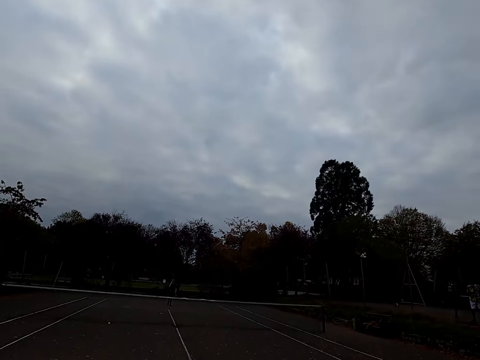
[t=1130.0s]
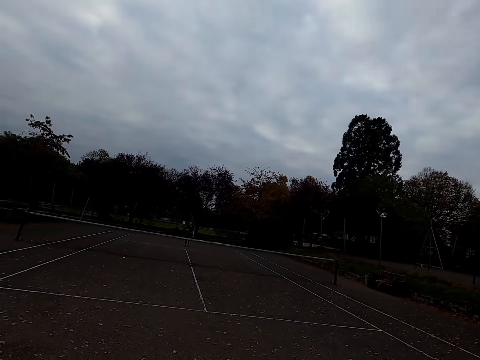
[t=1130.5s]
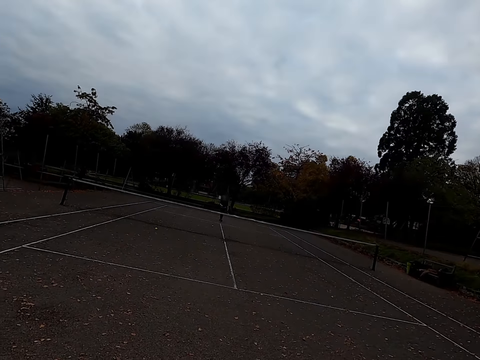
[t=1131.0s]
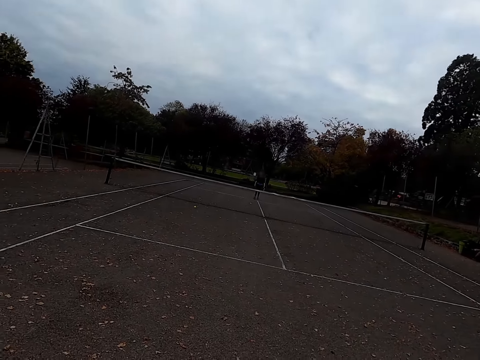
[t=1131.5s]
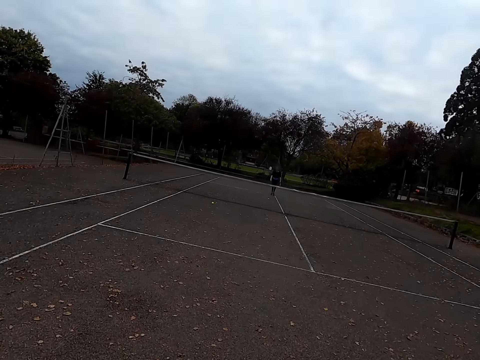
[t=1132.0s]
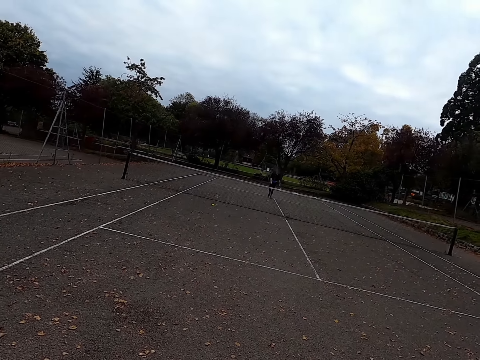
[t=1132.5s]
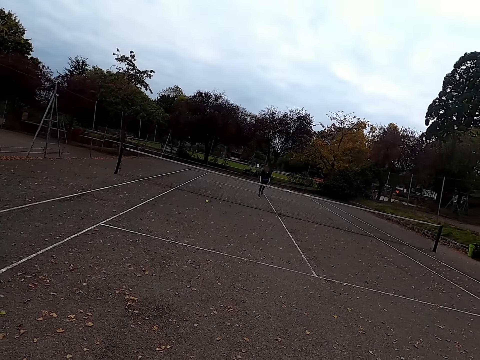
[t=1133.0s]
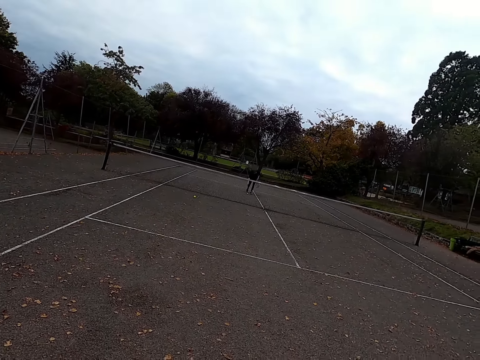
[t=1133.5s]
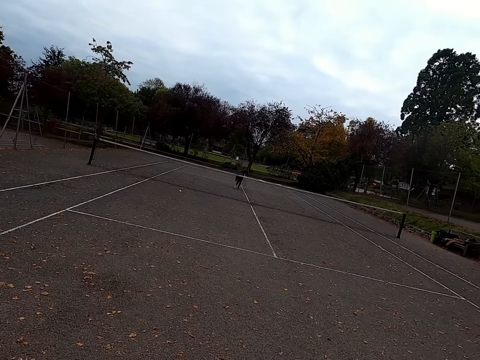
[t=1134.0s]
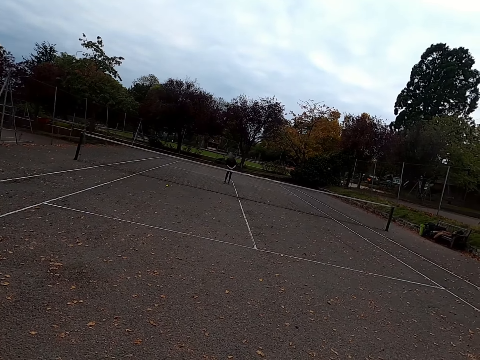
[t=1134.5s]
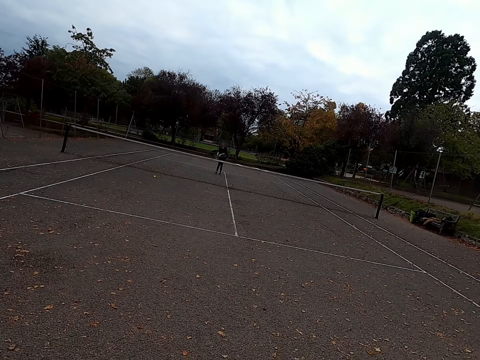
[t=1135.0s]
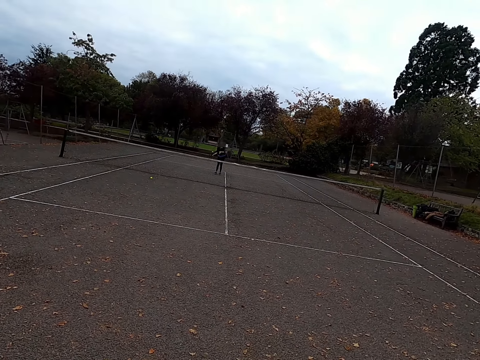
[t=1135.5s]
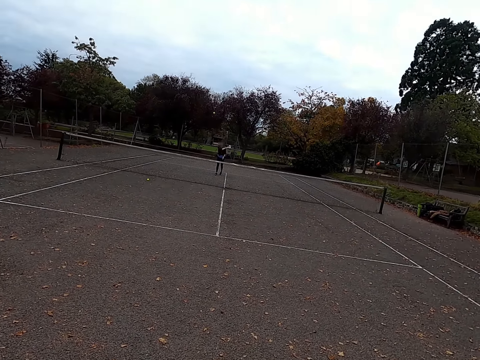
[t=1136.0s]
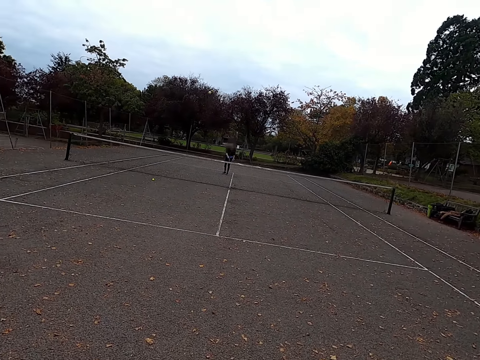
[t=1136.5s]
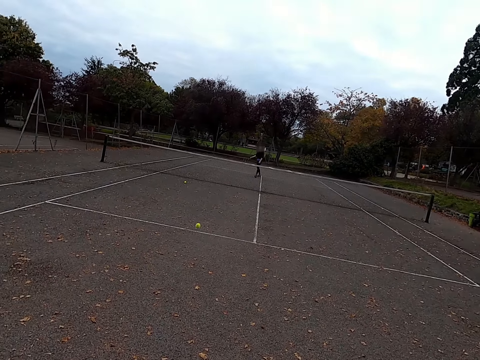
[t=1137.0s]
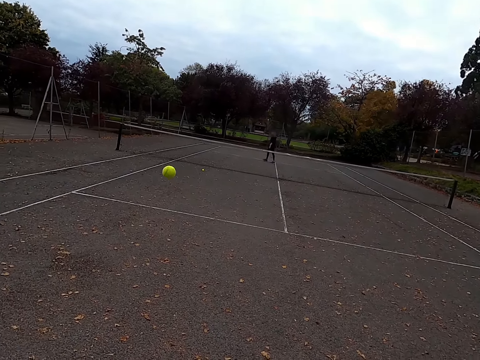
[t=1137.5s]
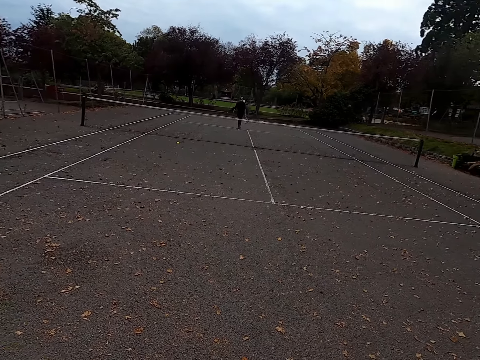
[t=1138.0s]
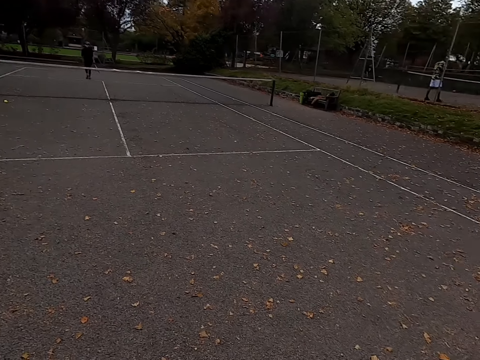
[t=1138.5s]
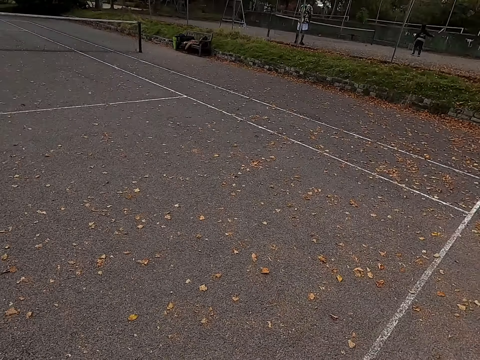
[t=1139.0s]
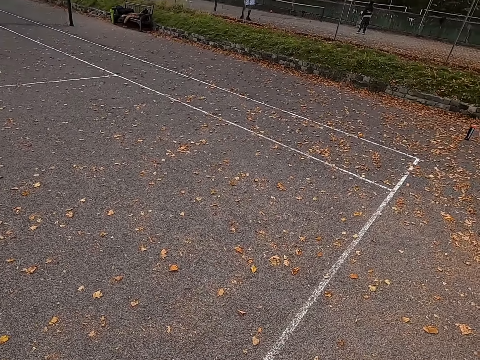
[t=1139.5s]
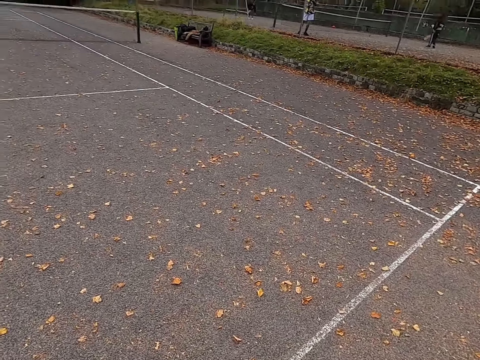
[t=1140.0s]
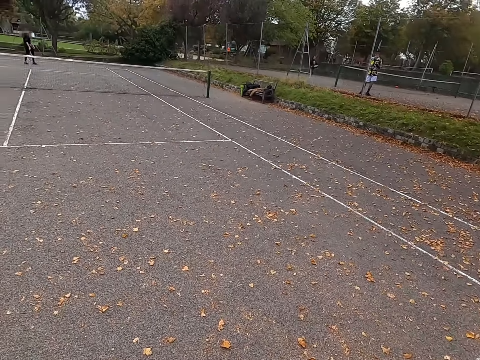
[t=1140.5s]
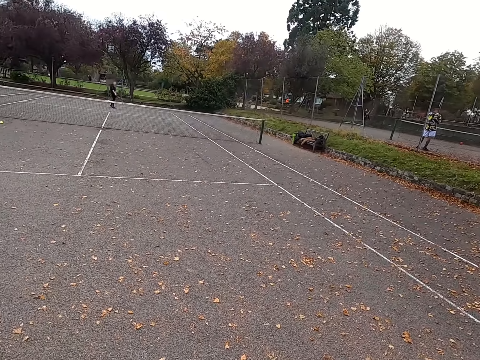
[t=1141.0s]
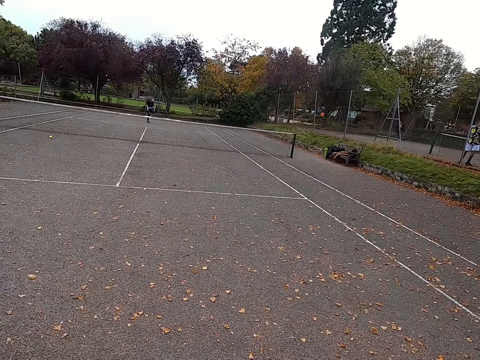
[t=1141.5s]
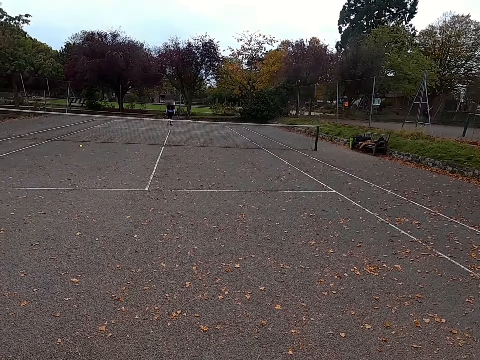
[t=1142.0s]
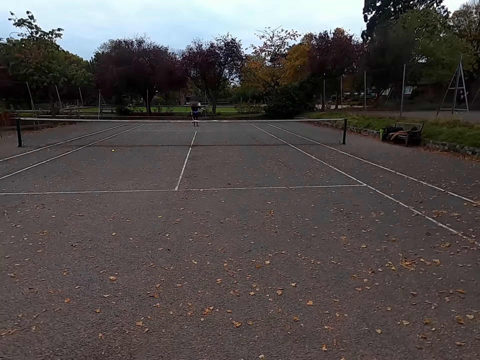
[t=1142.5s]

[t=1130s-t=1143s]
A woman walks to the ball. The woman walks around the tennis court, picks up the tennis ball, and throws the camera wearer the tennis ball. The camera wearer holds the tennis ball. They look around the tennis court.

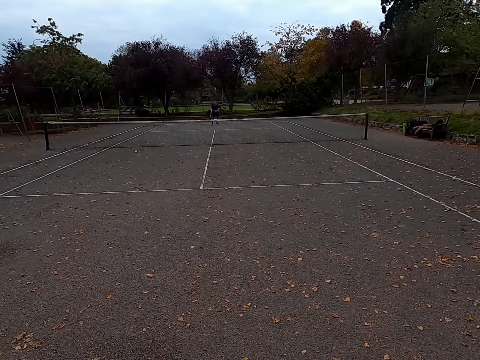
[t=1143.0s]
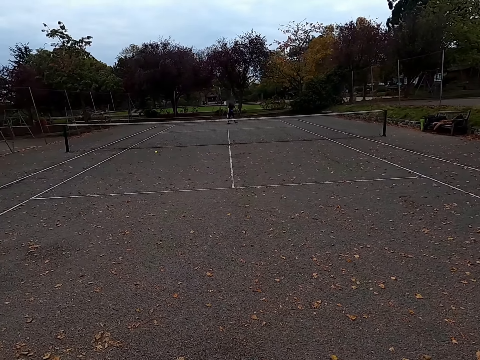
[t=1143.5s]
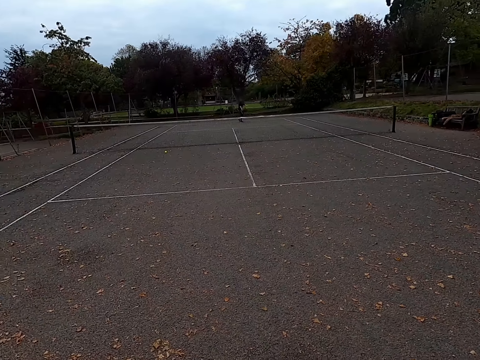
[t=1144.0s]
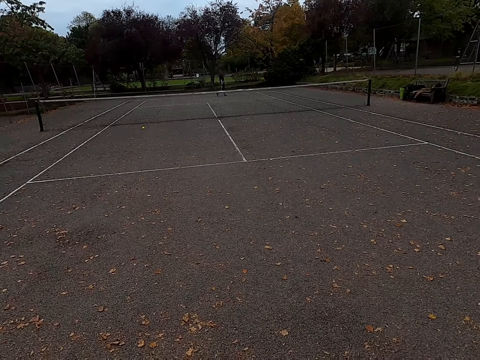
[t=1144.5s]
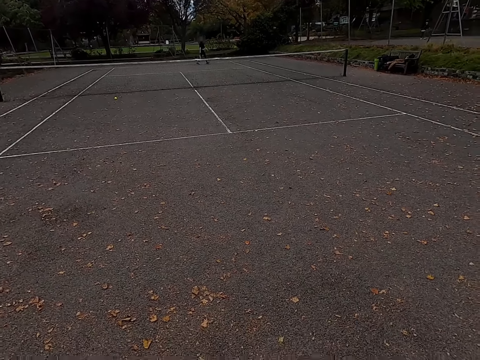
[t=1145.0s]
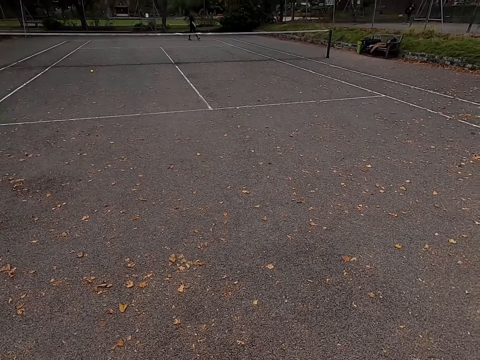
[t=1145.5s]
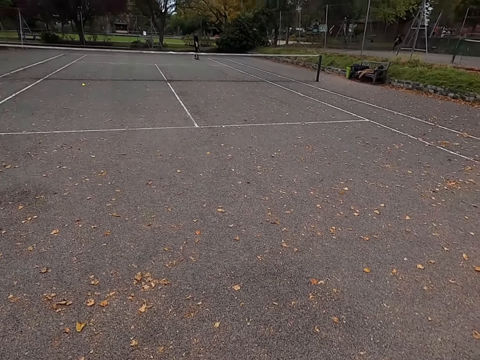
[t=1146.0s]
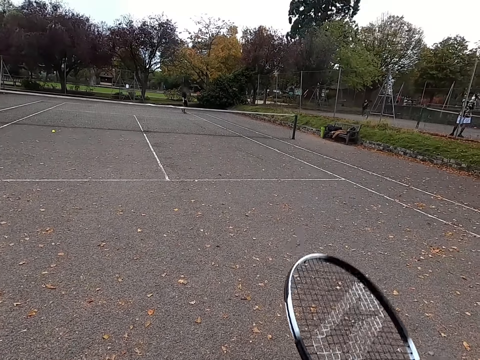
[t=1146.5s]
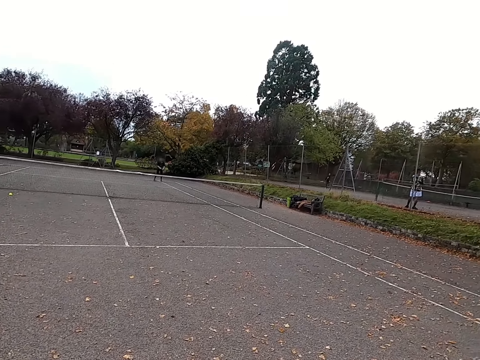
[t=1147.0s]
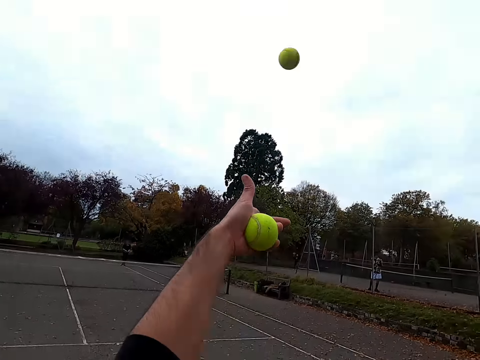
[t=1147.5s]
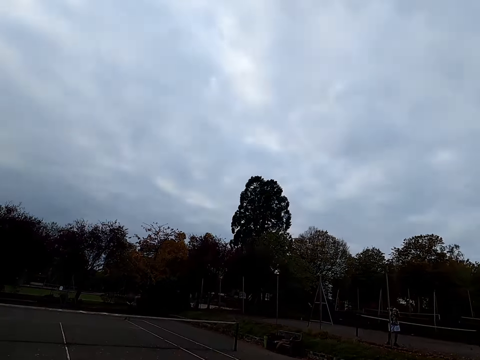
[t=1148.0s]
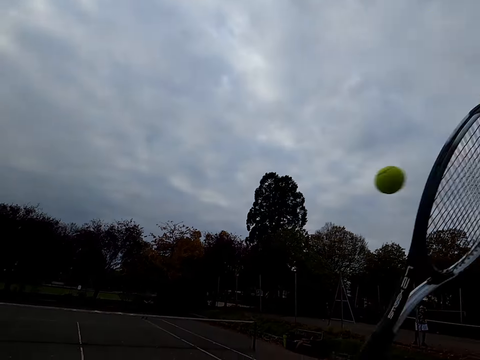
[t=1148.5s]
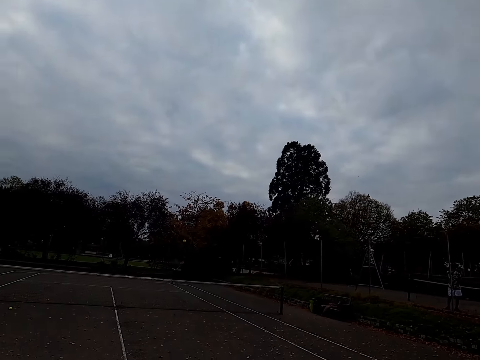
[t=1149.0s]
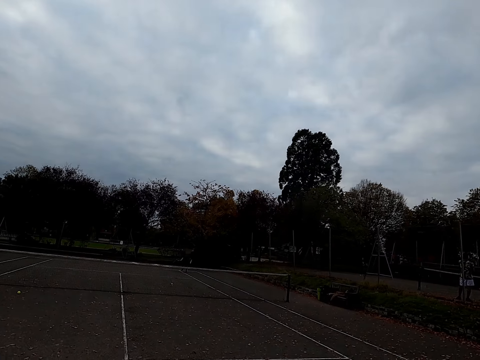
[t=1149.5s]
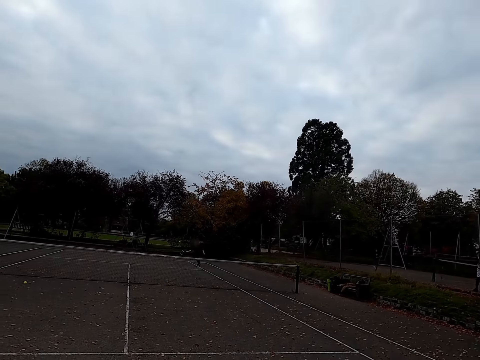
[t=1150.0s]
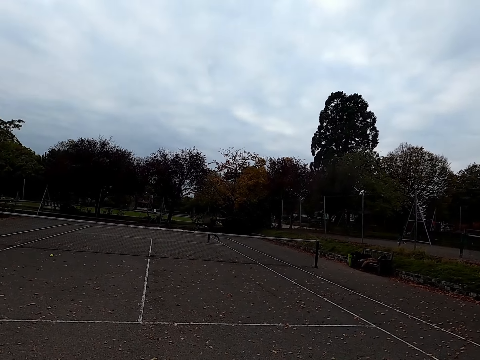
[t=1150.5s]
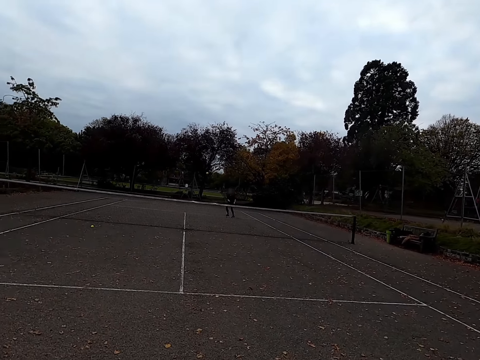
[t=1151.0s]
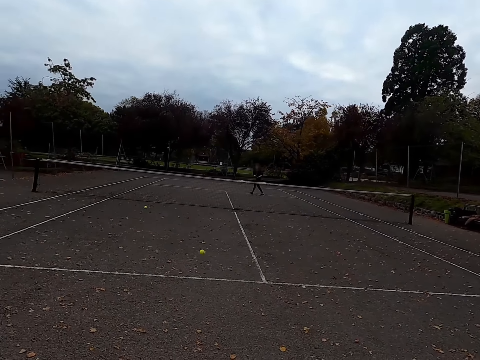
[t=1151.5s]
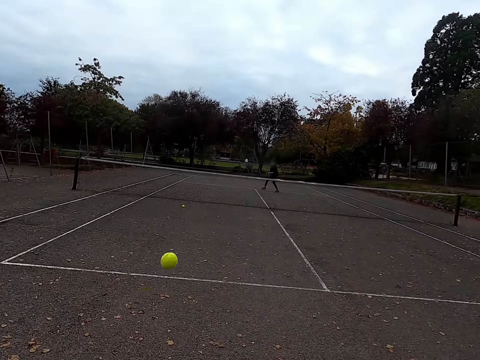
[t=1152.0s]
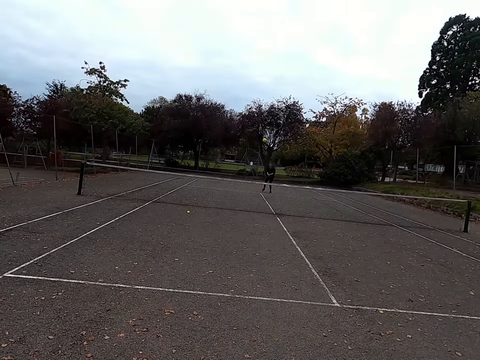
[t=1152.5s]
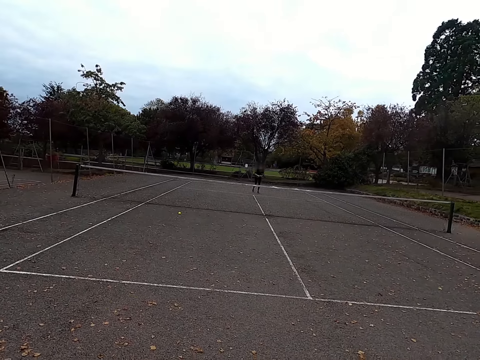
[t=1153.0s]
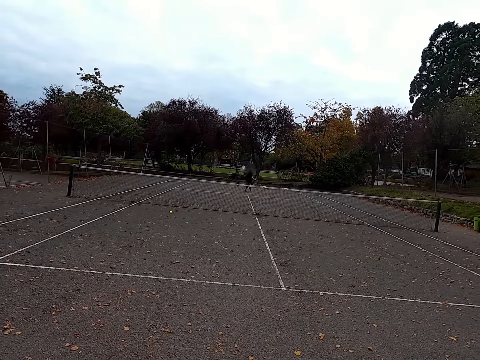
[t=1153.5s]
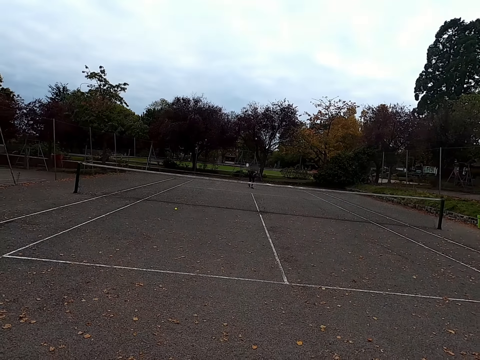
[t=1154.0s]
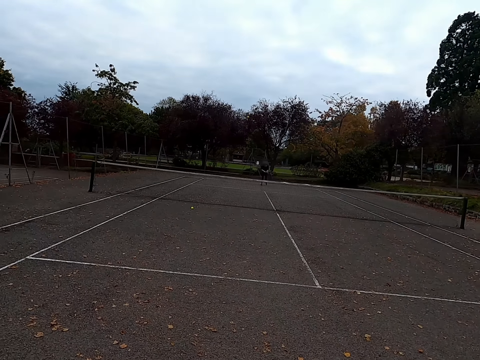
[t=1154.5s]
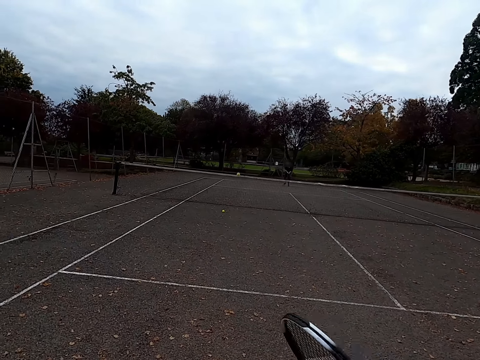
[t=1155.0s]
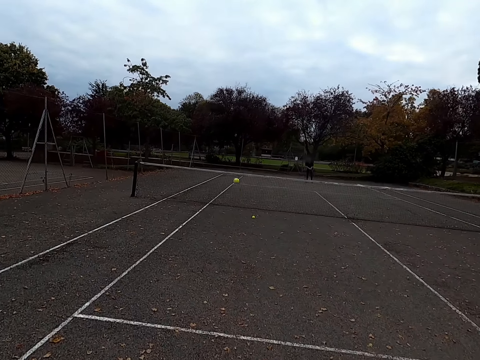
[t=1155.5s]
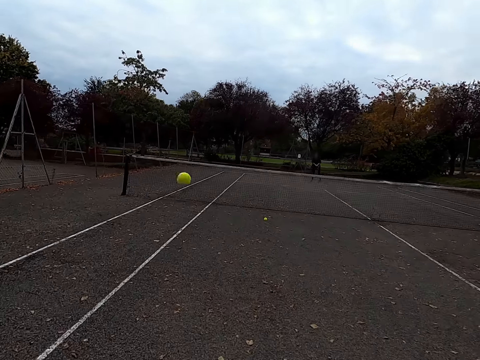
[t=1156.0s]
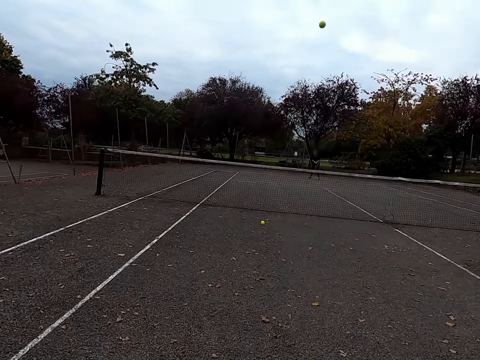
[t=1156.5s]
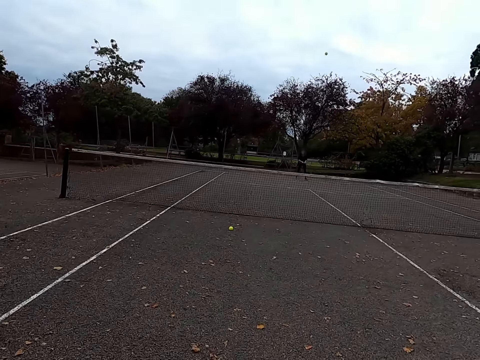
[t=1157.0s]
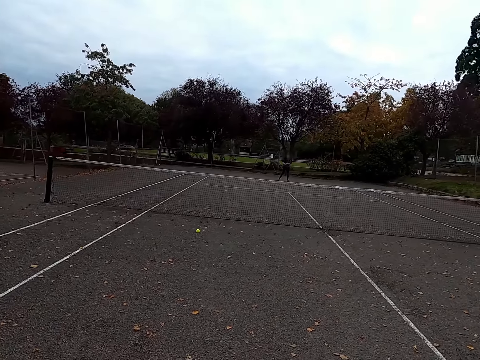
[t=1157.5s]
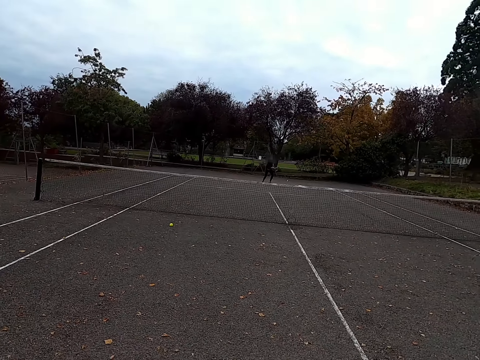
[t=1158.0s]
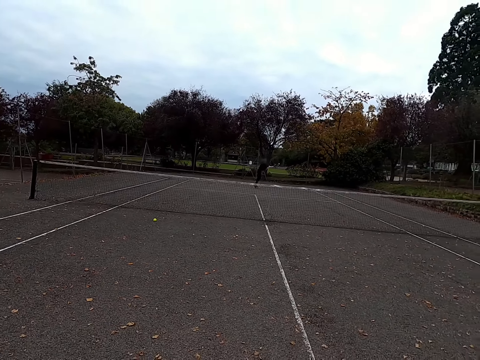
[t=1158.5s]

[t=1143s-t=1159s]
The camera wearer walks around the tennis court. They throw a tennis ball up. They hit the tennis ball with a racquet. A woman hits the tennis ball with a racquet. The camera wearer hits the tennis ball with the racquet. The woman hits the tennis ball with a racquet. The camera wearer hits the tennis ball with the racquet.
